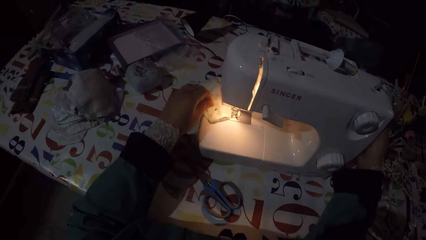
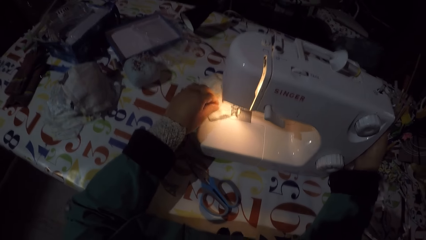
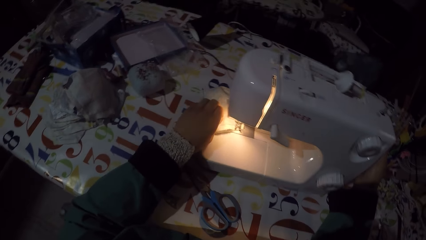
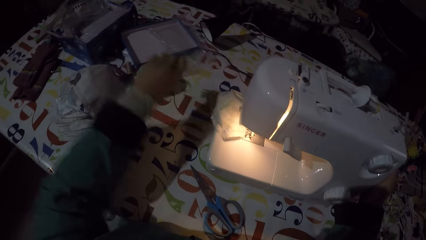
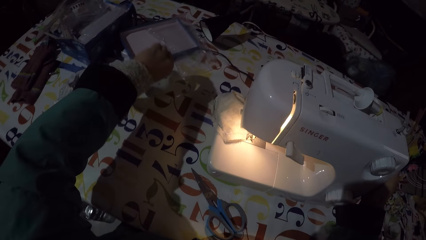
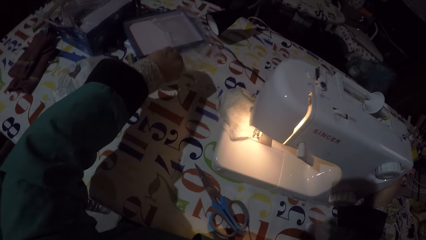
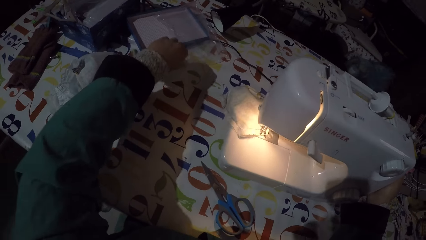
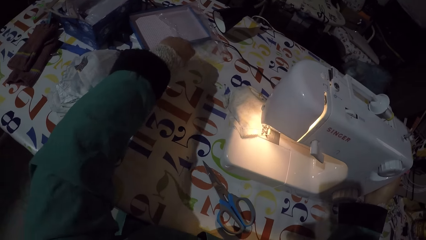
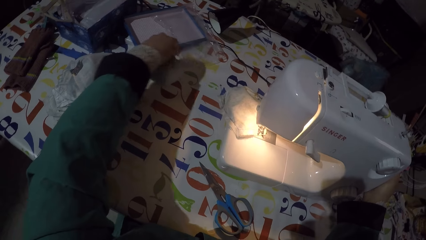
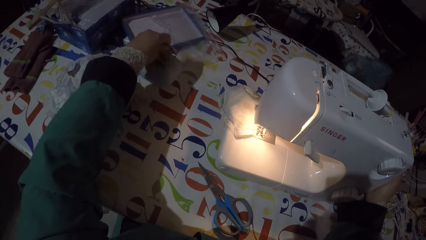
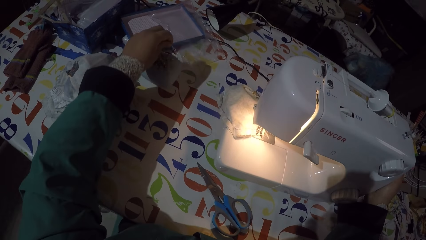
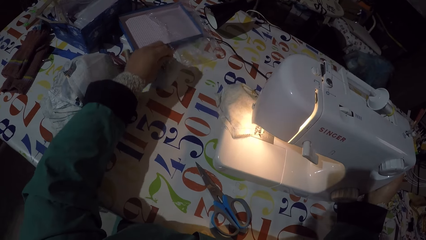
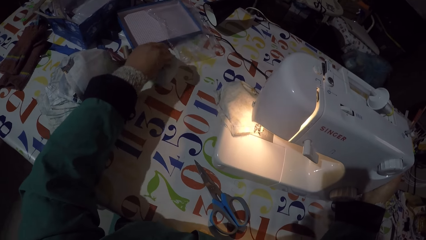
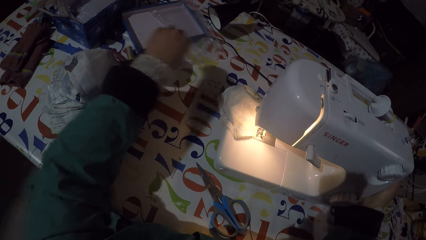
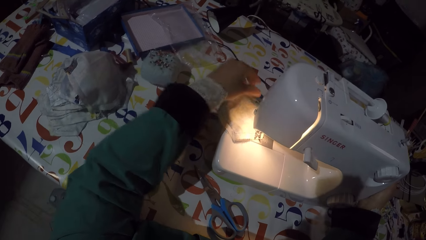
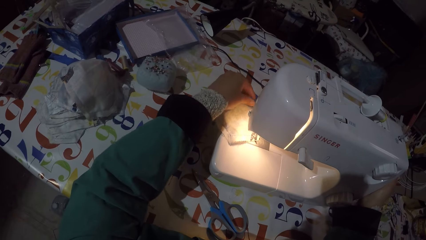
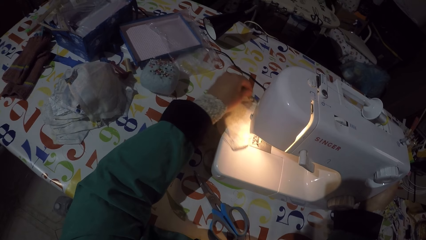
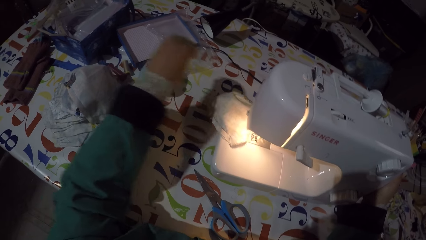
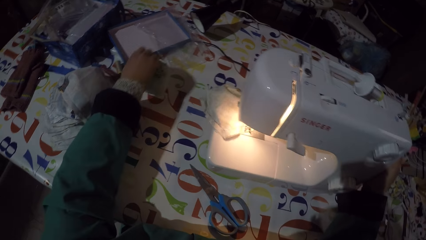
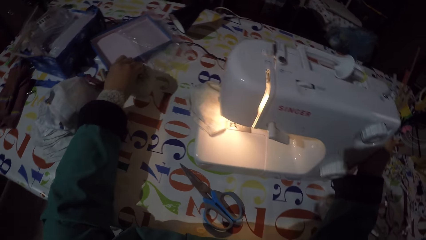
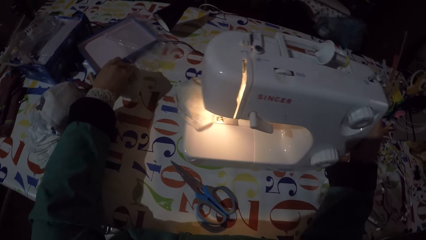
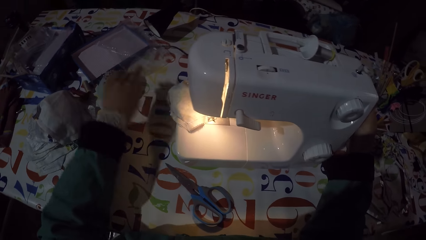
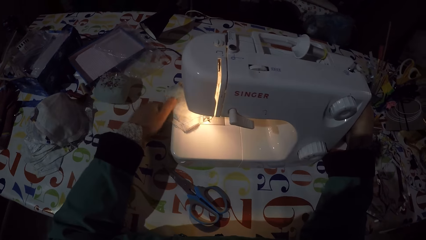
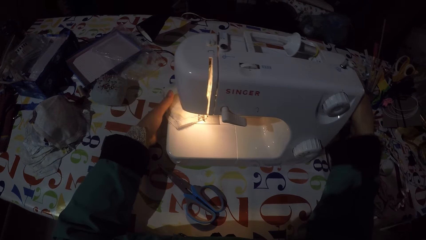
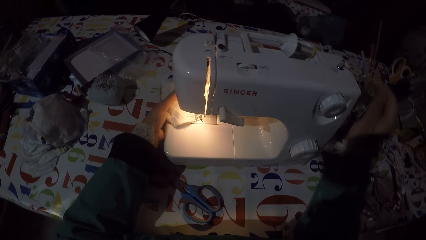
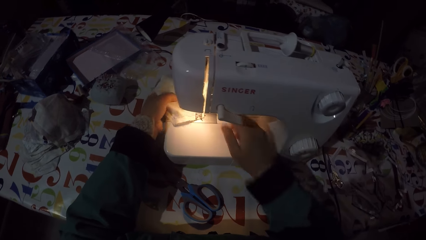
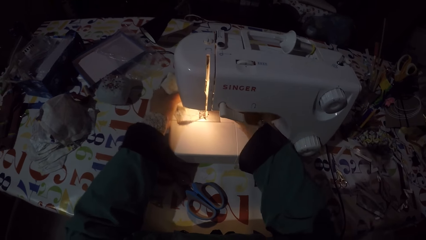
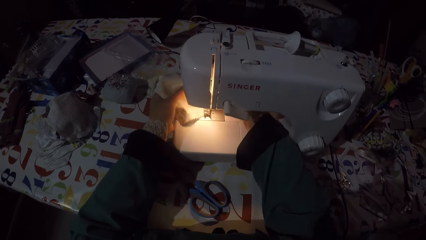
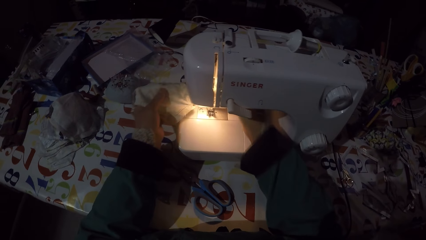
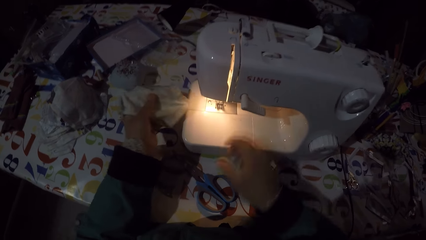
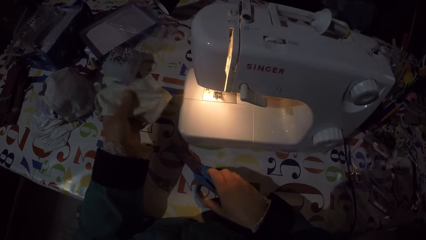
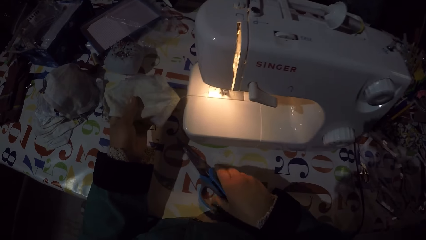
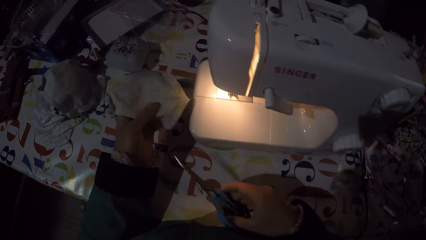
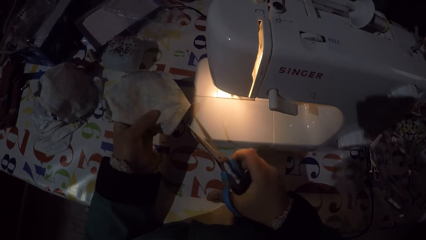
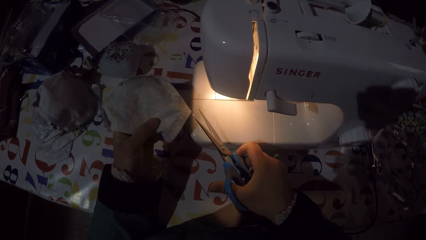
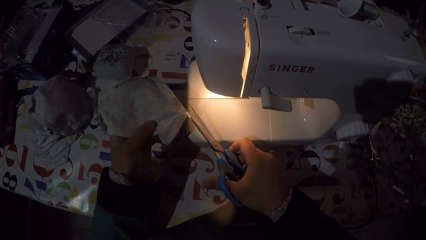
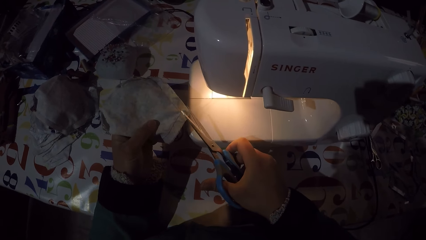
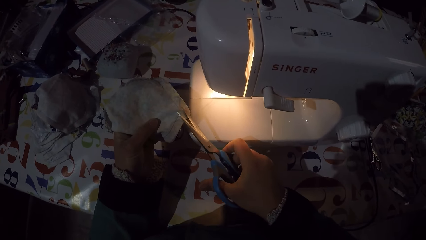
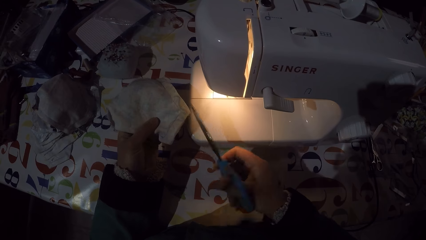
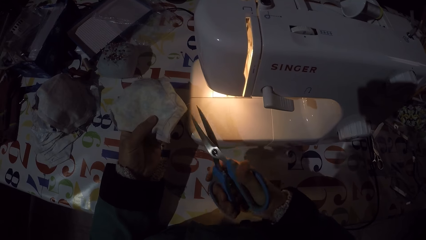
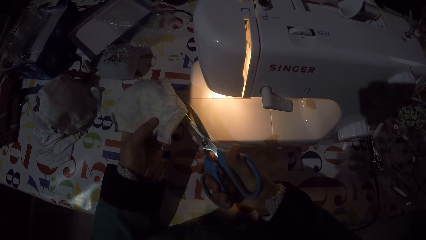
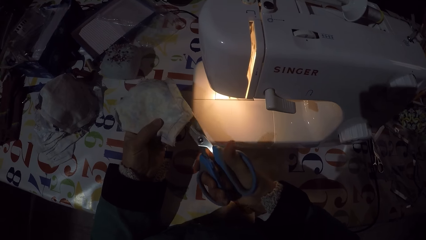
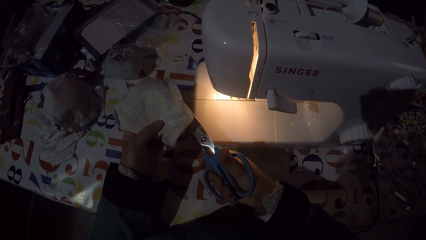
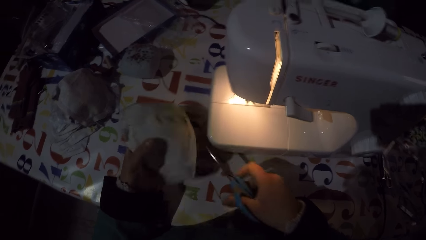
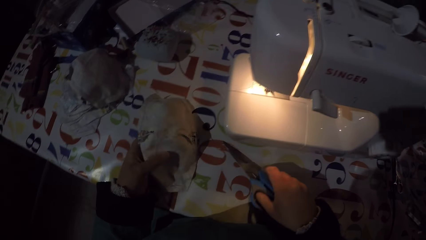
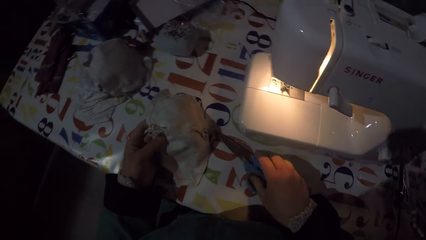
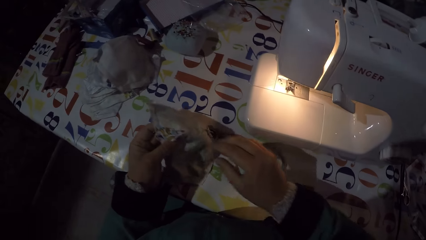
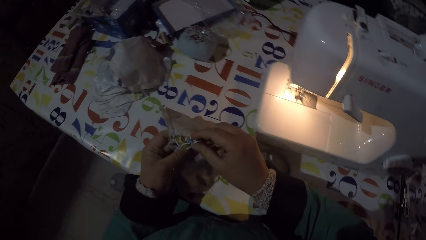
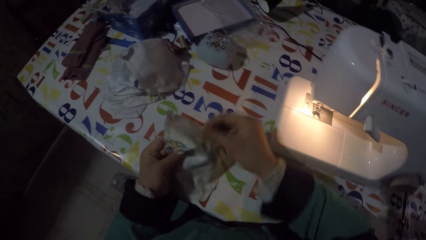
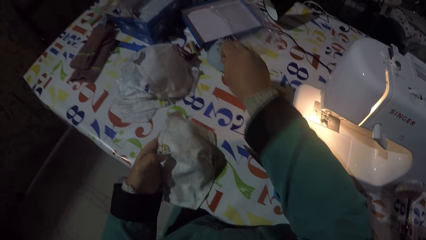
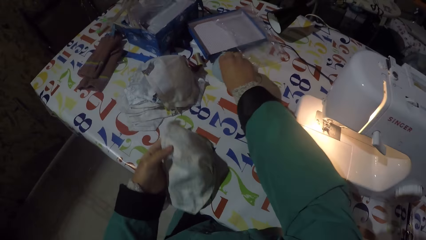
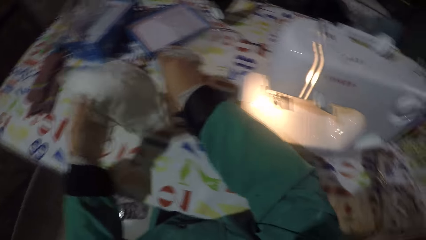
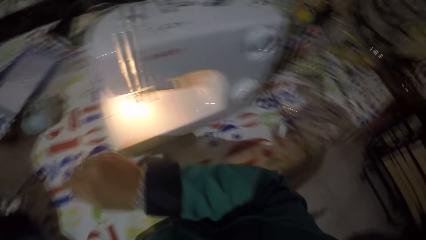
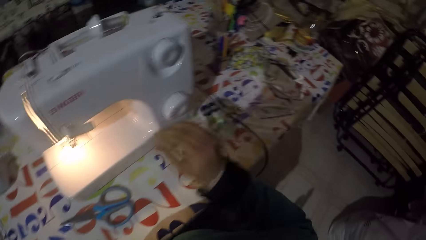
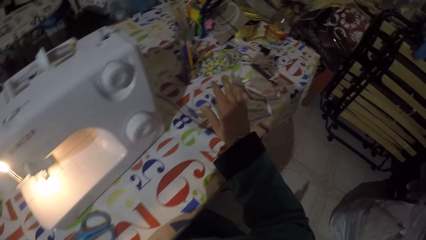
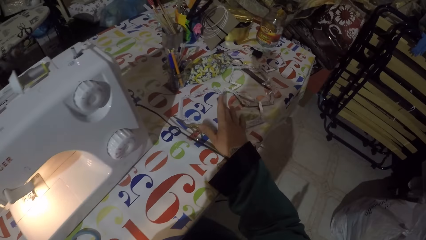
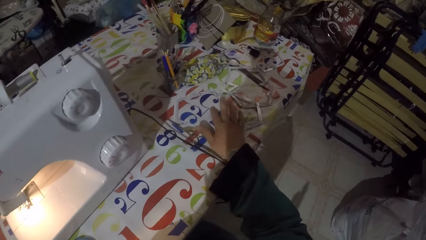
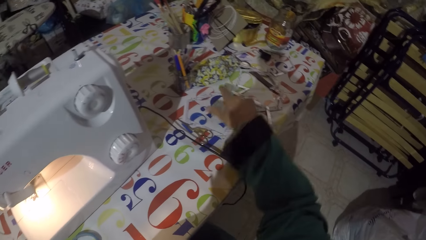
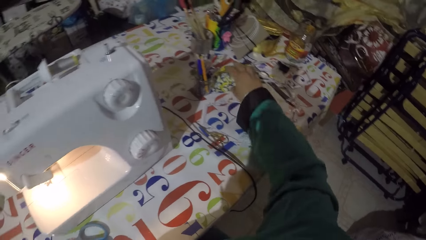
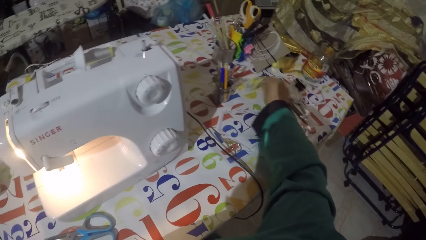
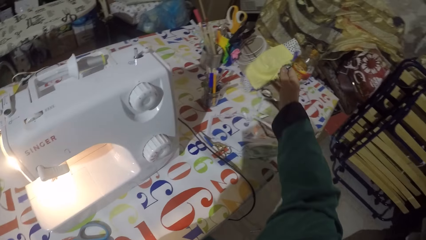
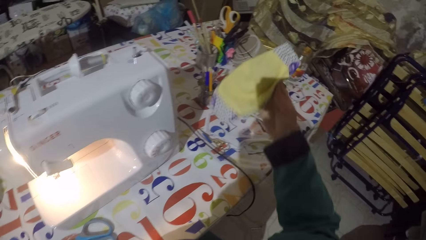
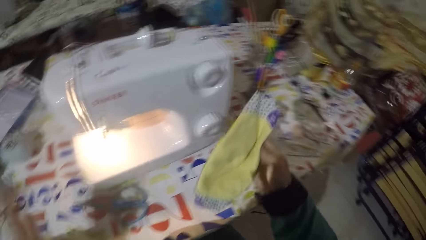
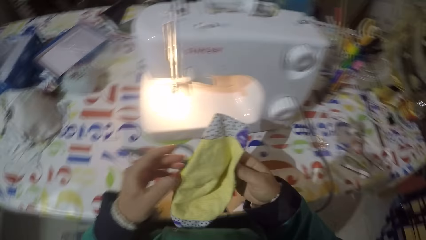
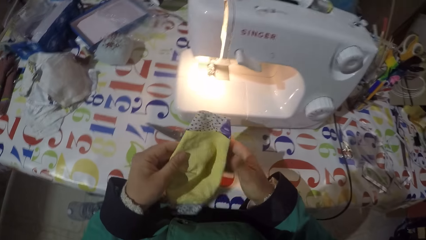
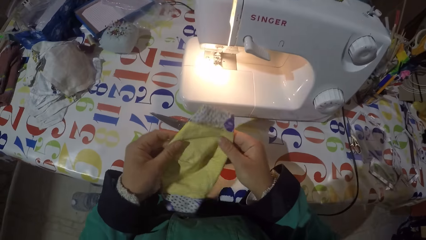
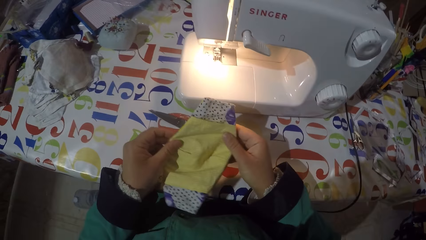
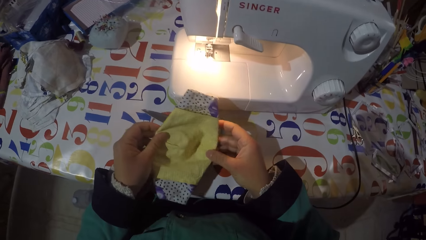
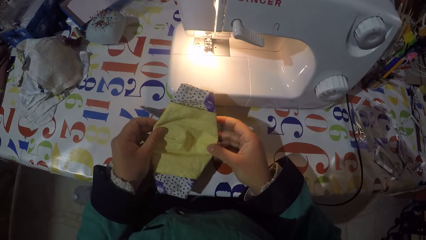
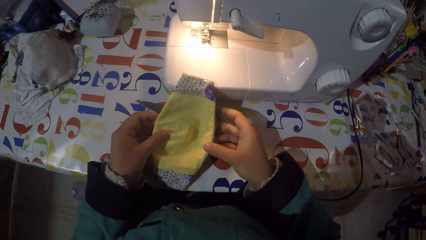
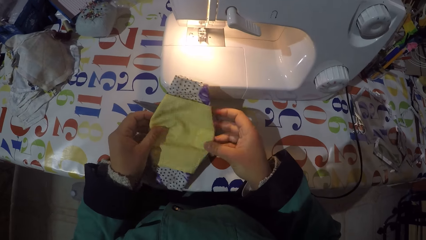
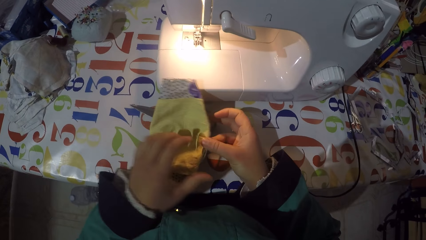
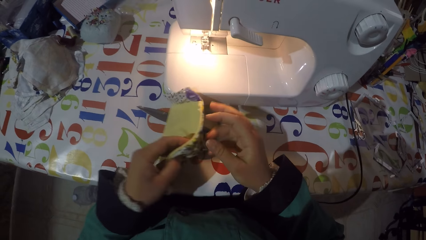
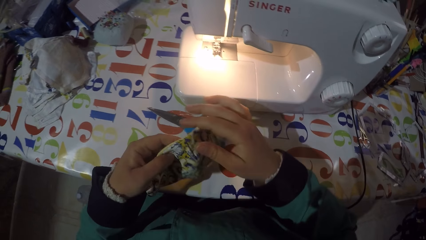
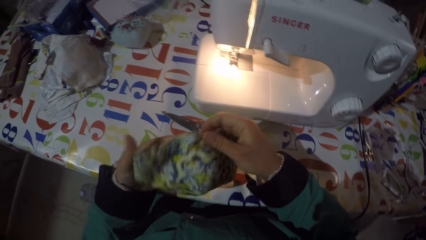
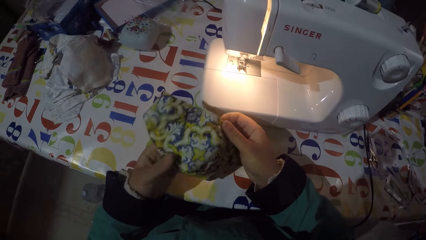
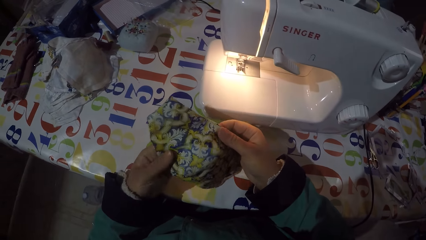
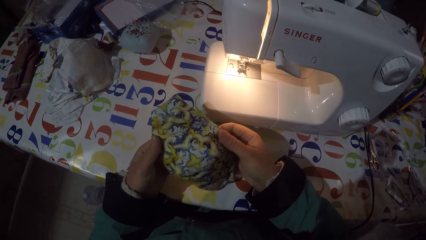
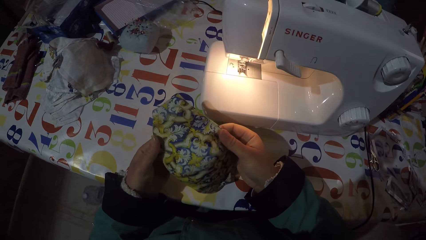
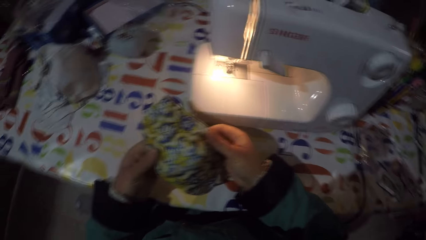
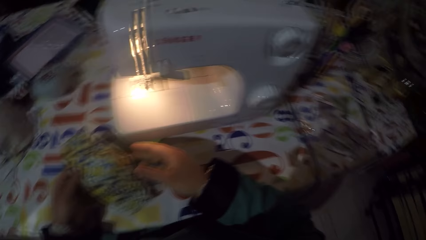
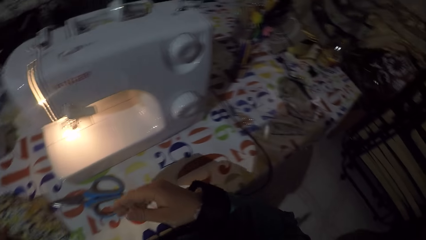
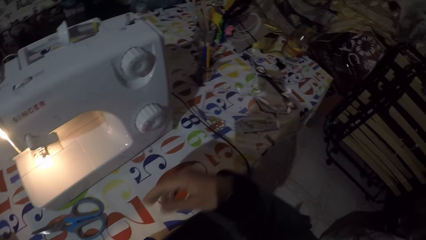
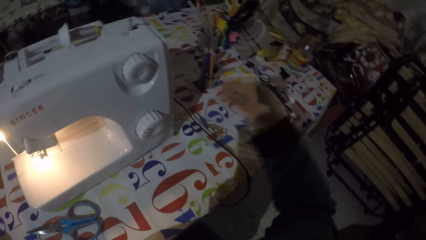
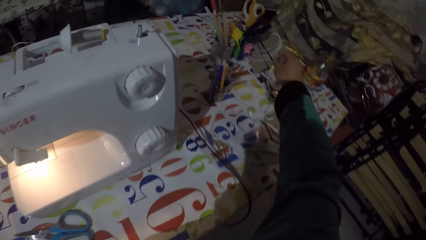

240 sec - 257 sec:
The camera wearer moves the sewing machine handwheel with his right hand. He pulls a pin from the piece of garment or face mask and puts the pin on the pin sponge. He pulls a pin from the piece of garment and puts the pin on the pin sponge. He moves the sewing machine handwheel with his right hand, moves the pressure foot lever with his right hand and holds the piece of garment with his left hand. He removes the face mask from the machine. He picks up the scissors from the table, cuts the sewing thread with the scissors and puts the scissors on the table. He pulls a pin from the piece of garment and puts the pin on the pin sponge. He taps on the table. He picks up the piece of garment from the table, holds the piece of garment with his hands and turns the face mask.
